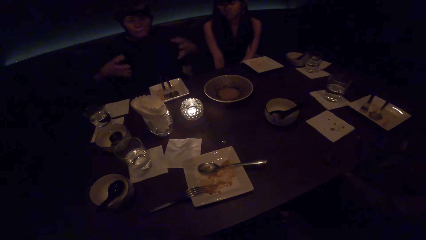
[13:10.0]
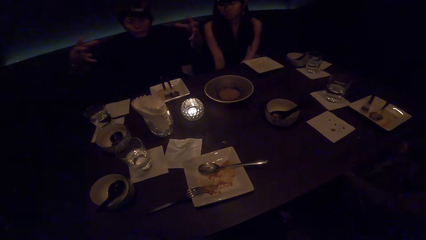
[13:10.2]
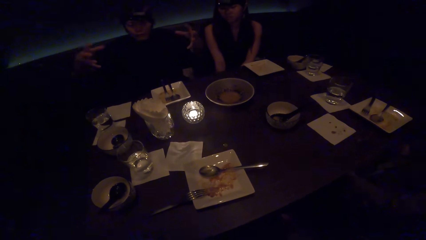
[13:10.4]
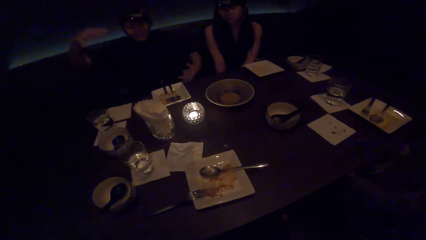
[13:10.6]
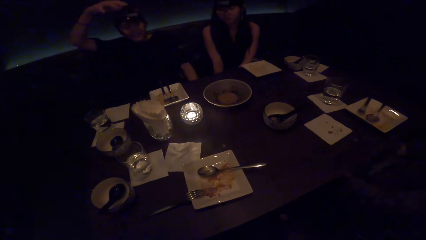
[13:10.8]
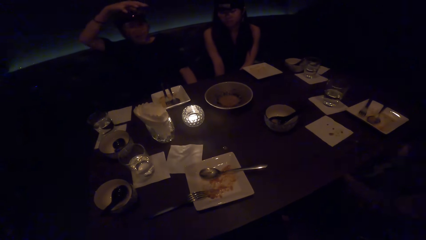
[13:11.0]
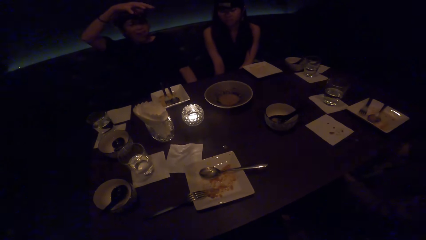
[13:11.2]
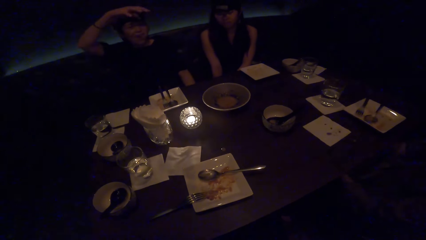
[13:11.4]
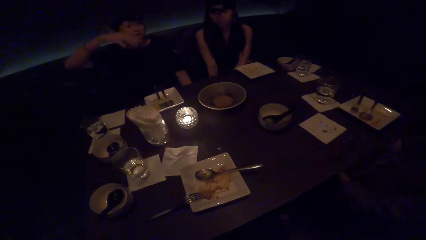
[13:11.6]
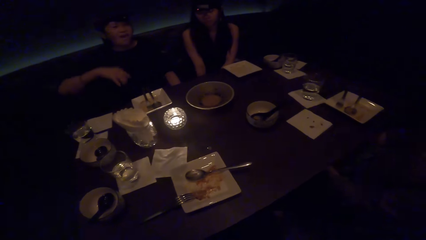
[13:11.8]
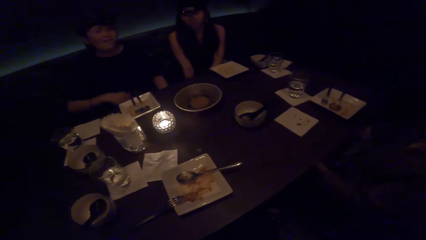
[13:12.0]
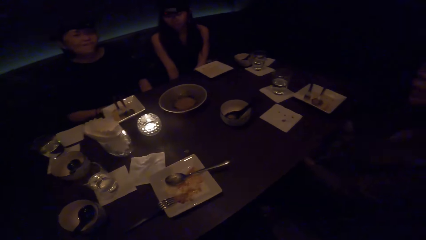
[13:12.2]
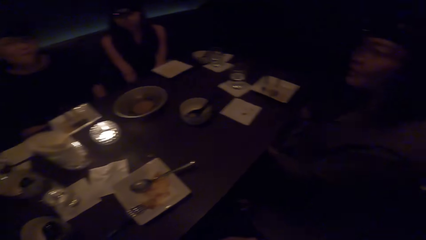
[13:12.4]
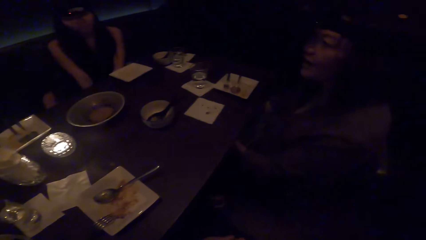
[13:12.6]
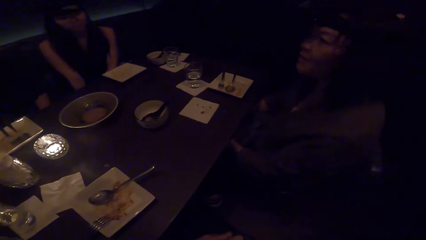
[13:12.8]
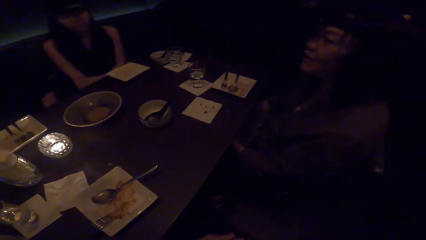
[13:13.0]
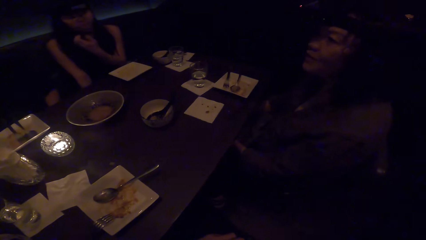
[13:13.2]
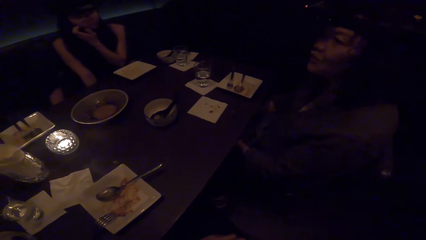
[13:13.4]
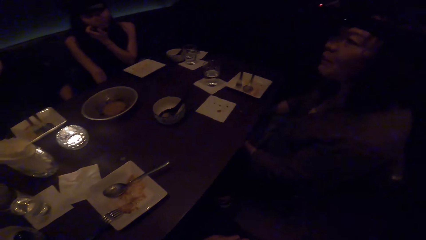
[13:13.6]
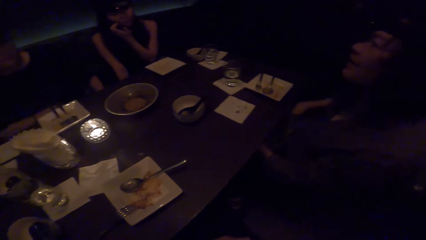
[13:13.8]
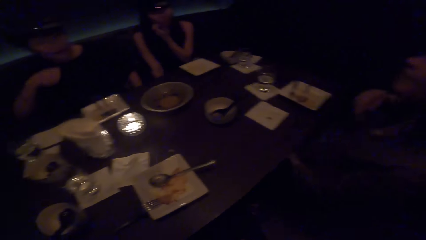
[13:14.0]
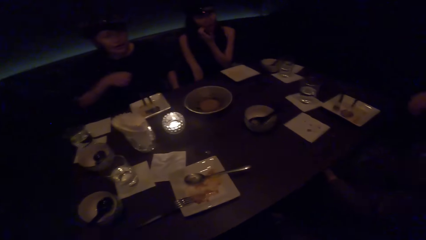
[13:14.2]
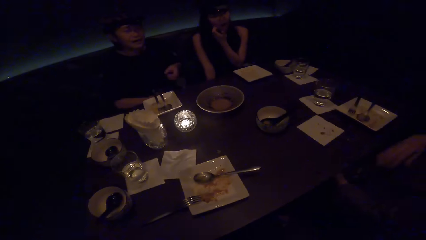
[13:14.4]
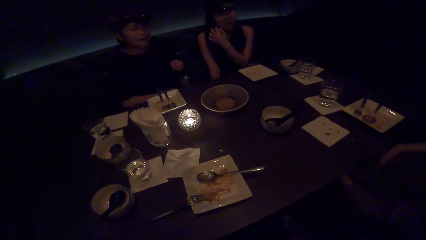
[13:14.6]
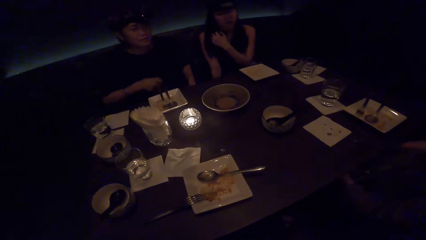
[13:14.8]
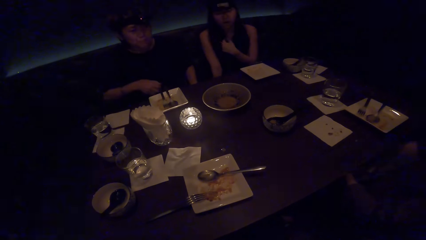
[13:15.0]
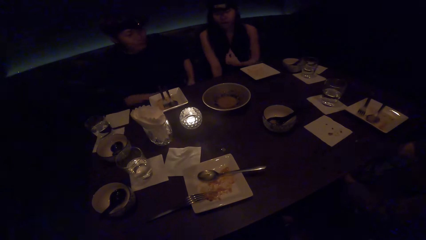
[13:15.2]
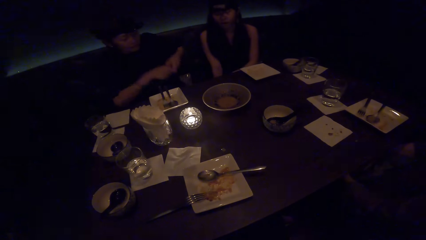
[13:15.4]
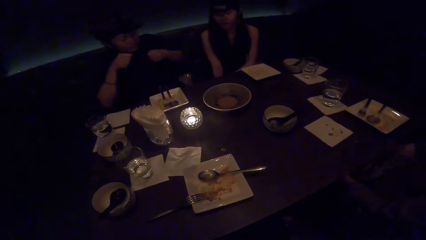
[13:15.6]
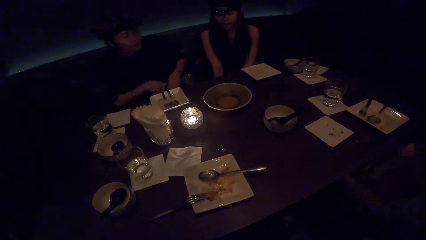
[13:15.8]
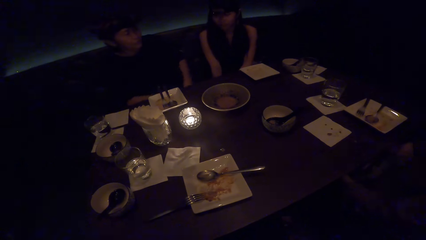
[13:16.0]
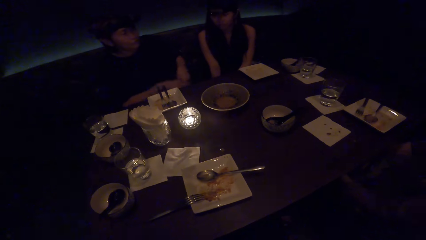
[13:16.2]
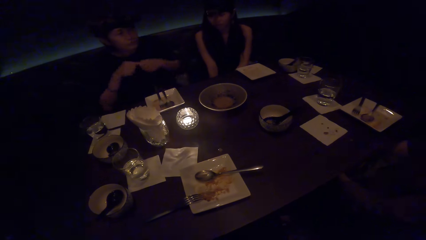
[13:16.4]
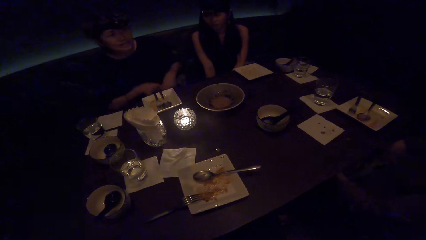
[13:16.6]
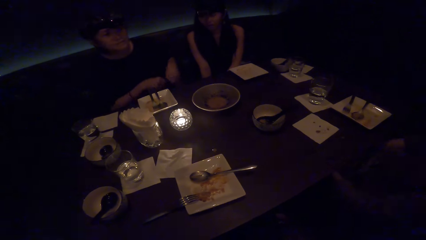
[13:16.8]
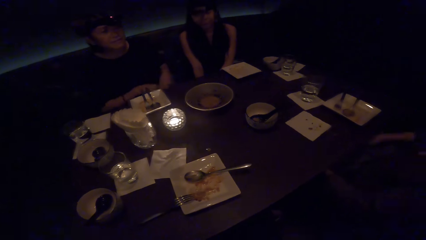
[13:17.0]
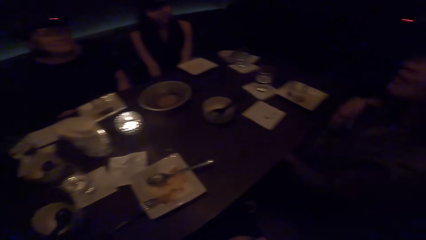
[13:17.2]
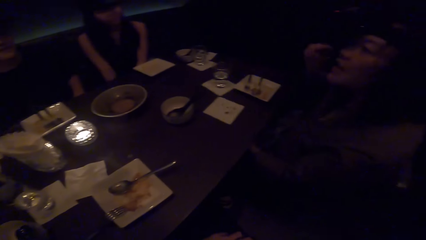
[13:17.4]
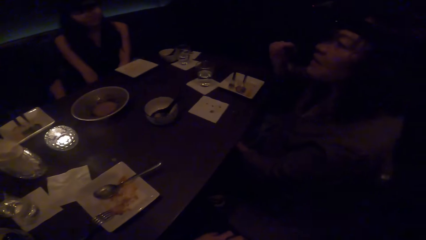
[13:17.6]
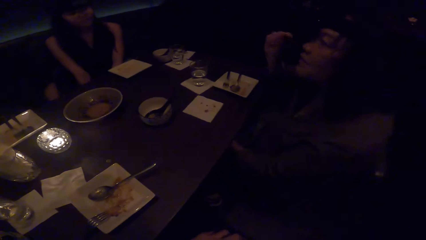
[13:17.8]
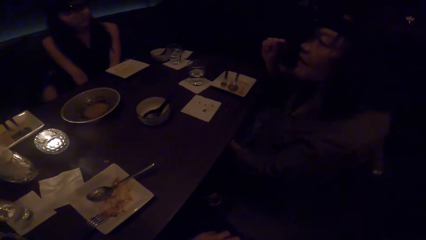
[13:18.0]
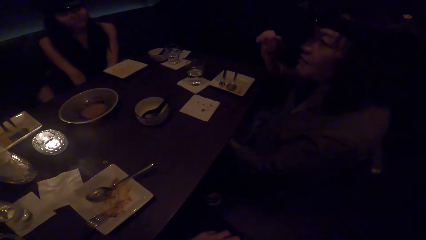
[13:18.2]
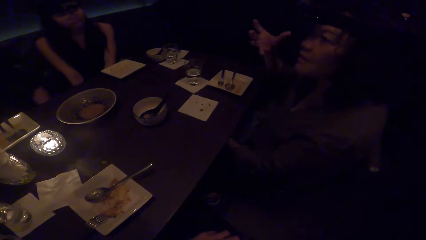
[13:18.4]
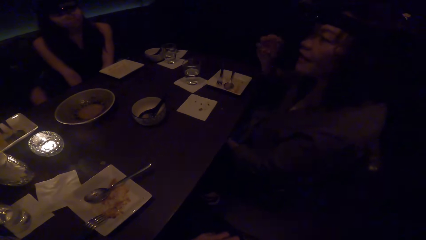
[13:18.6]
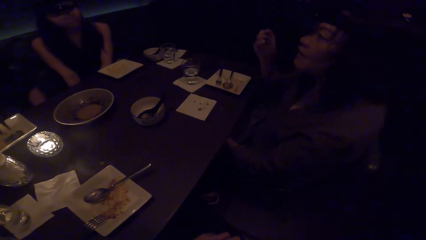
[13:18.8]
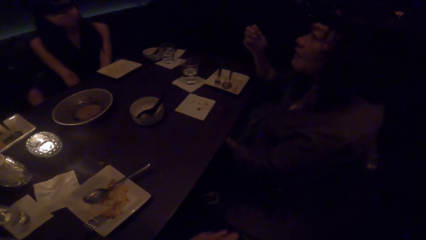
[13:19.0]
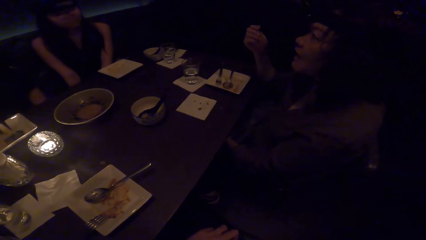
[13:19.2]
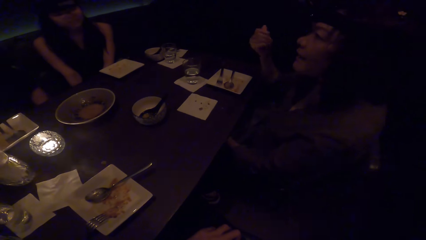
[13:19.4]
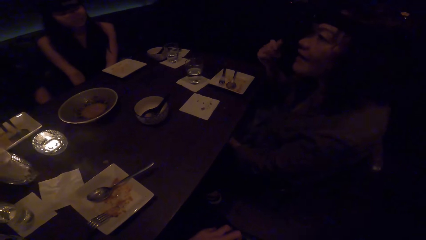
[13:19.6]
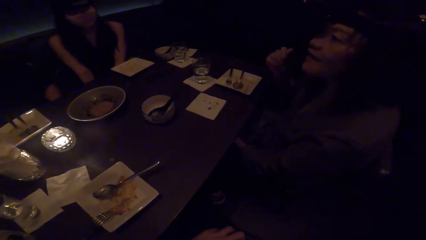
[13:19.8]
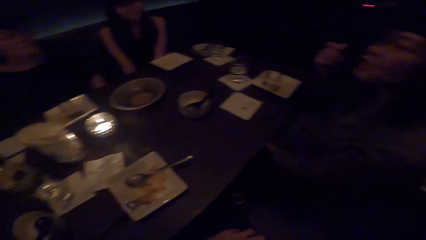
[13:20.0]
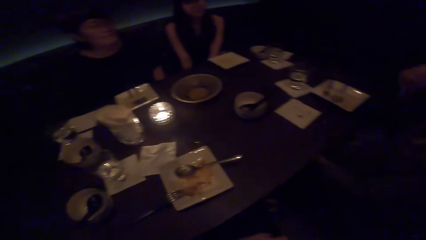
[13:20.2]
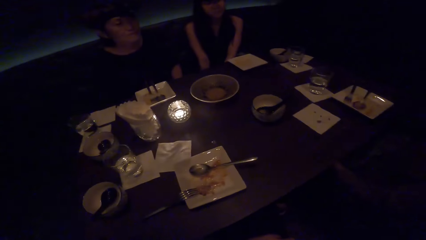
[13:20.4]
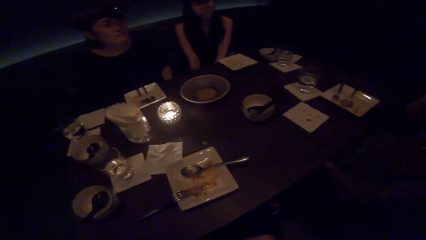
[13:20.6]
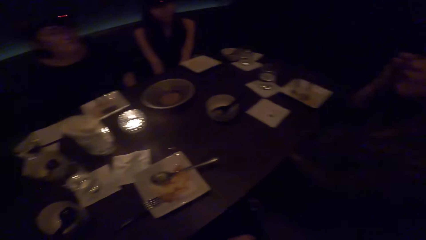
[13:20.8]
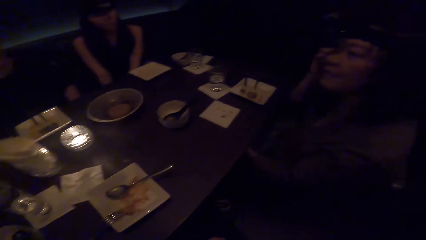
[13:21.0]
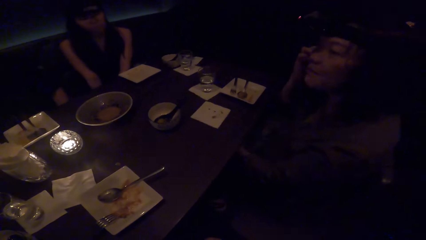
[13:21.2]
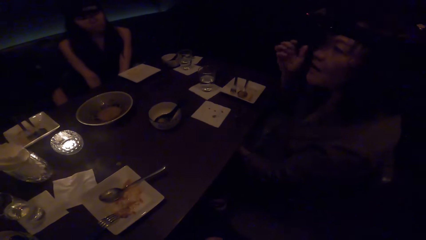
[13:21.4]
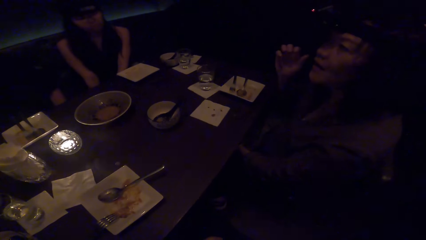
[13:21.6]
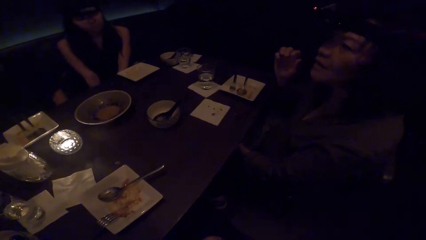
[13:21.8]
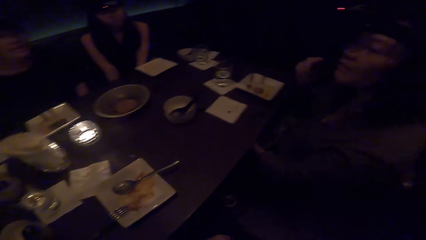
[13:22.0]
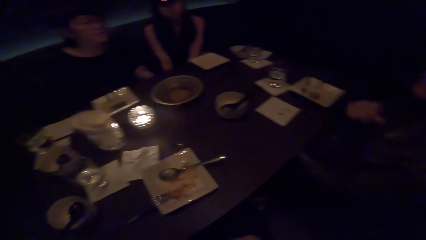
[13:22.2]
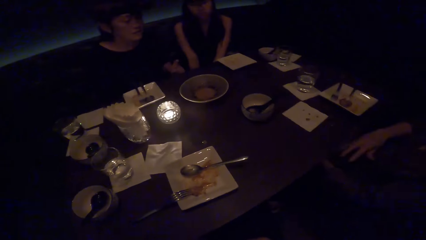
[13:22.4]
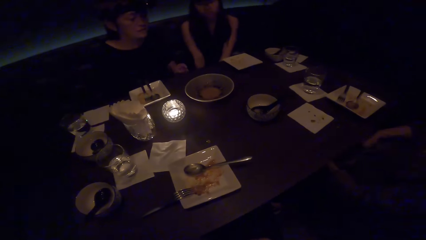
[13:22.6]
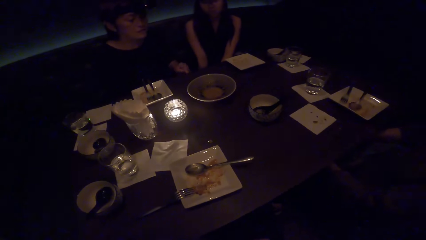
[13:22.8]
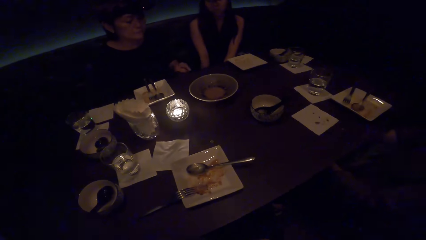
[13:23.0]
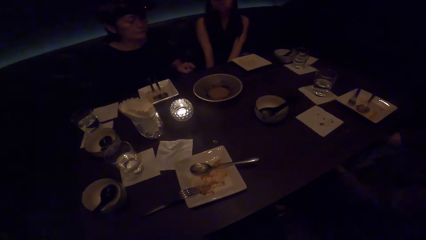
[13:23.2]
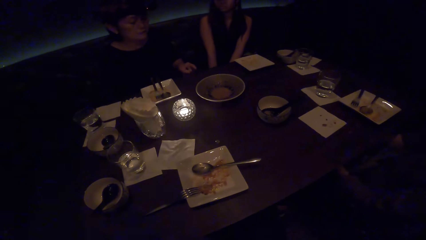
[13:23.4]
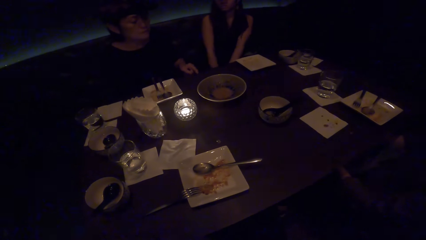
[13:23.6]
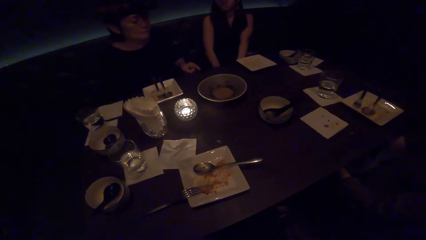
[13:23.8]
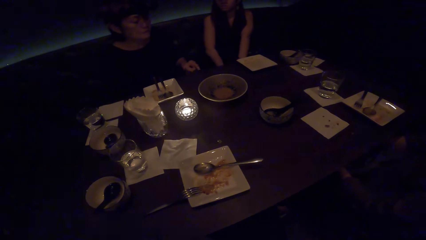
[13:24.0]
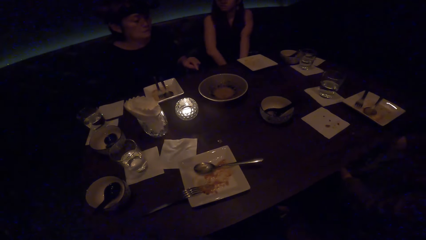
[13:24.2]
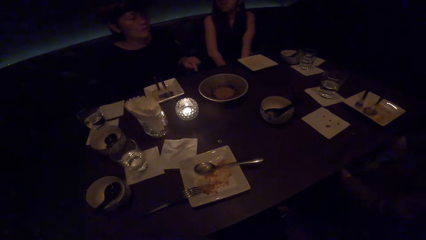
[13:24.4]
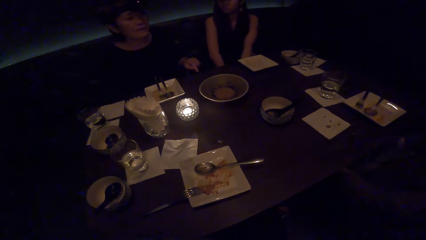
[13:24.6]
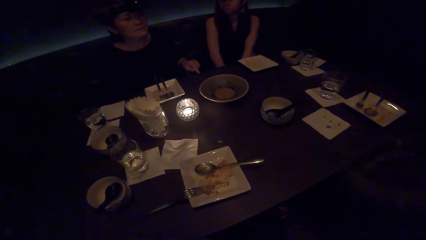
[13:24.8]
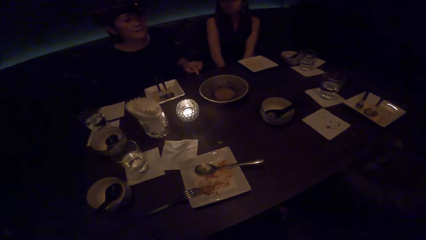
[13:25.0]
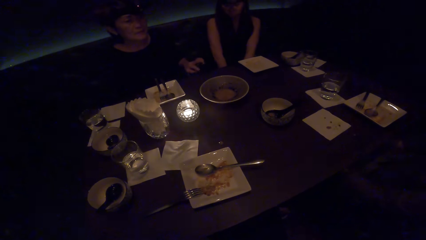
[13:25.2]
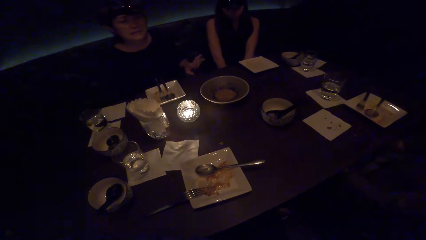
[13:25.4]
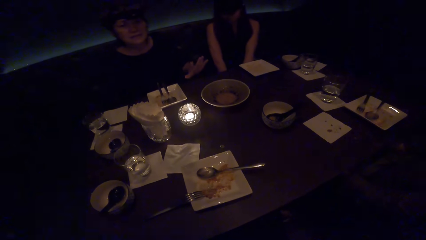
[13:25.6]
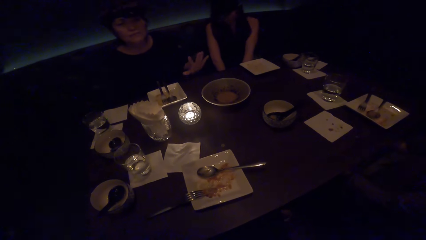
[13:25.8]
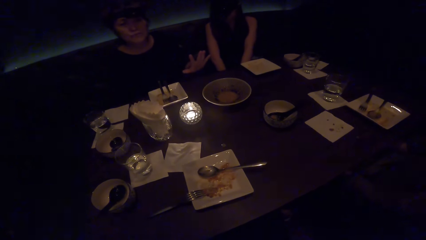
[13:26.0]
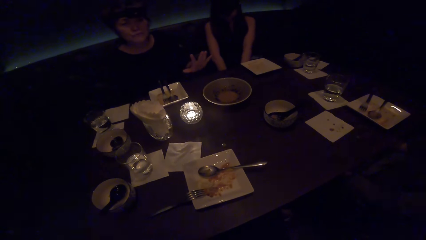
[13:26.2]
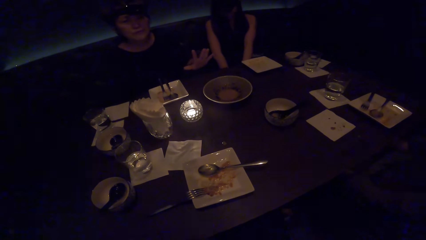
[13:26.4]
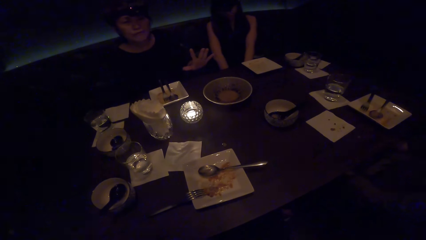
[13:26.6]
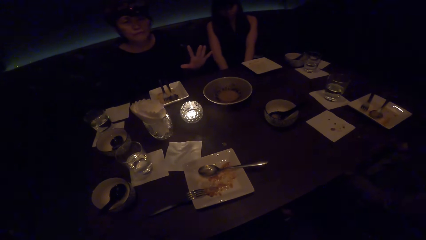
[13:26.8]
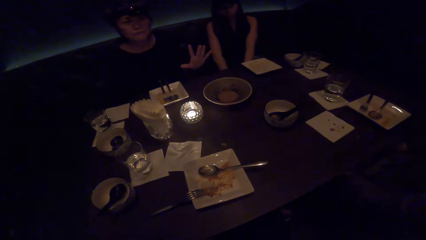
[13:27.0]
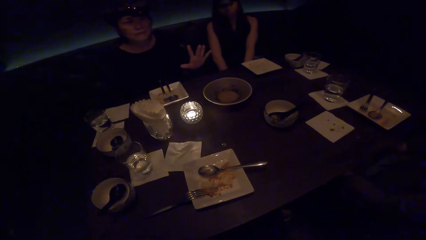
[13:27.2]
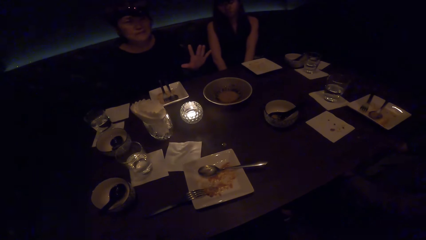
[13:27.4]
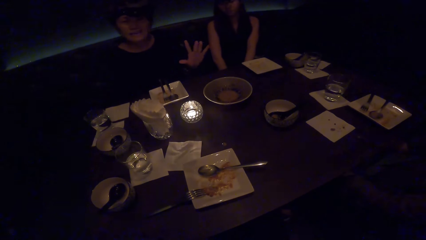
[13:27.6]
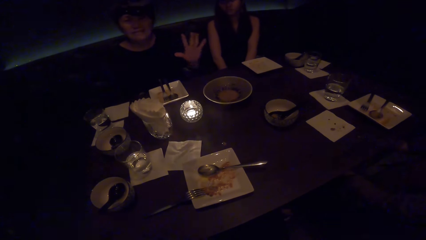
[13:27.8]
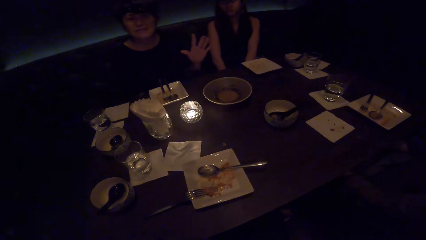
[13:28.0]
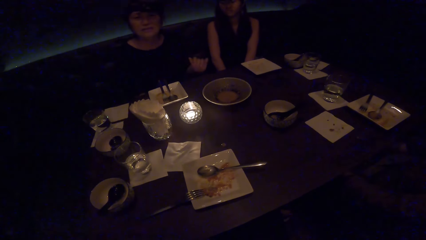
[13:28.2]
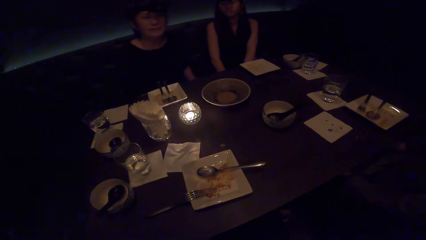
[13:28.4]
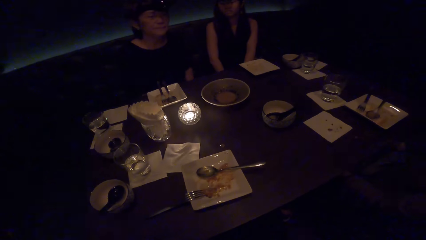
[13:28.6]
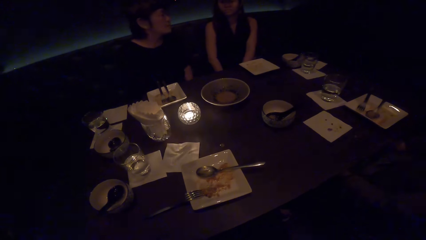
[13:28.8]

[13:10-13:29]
A woman moves hands. Another woman moves hands. The first woman moves hands.
